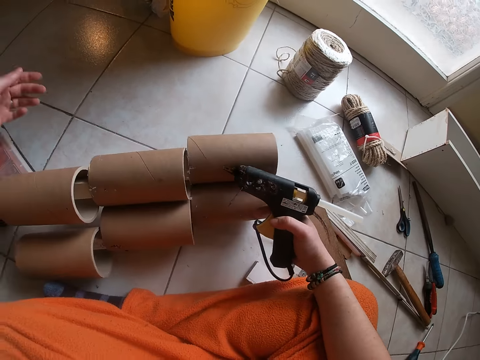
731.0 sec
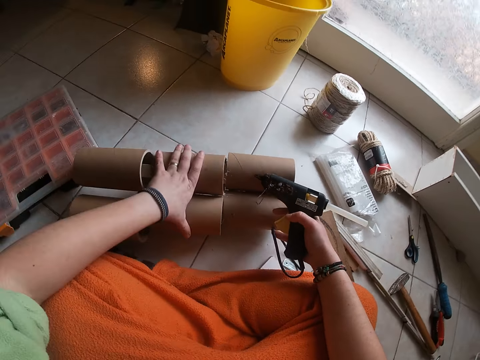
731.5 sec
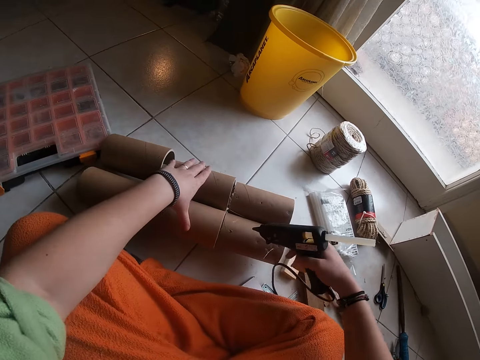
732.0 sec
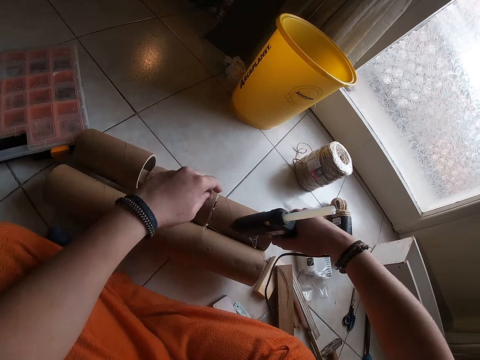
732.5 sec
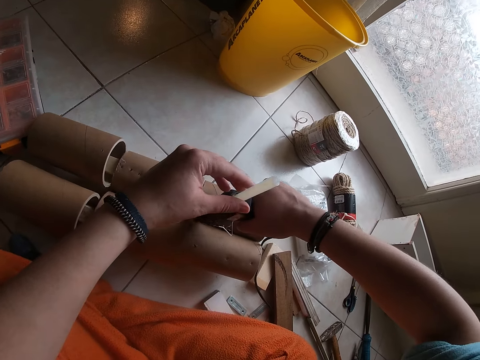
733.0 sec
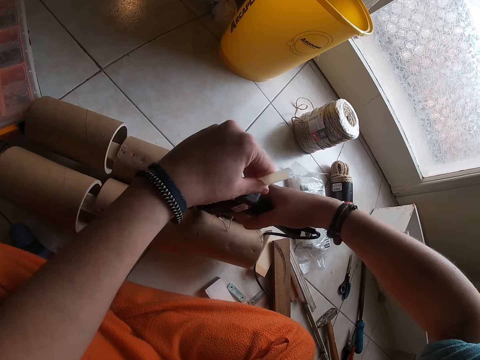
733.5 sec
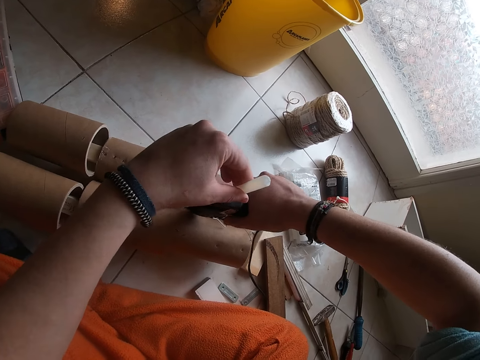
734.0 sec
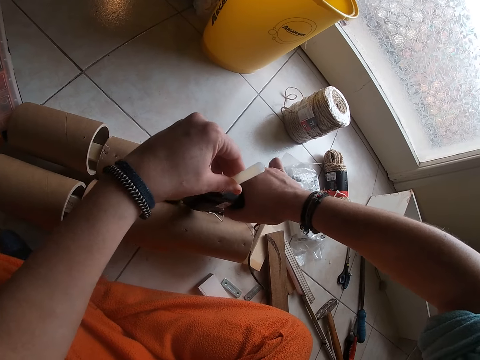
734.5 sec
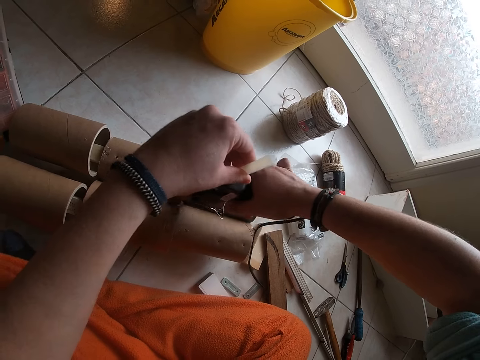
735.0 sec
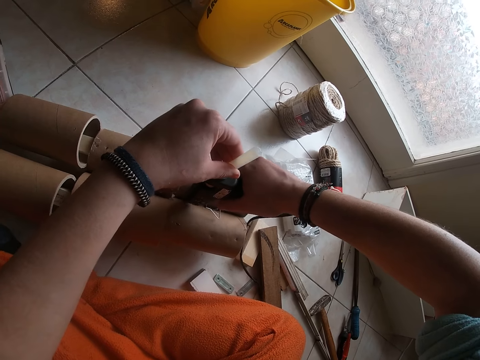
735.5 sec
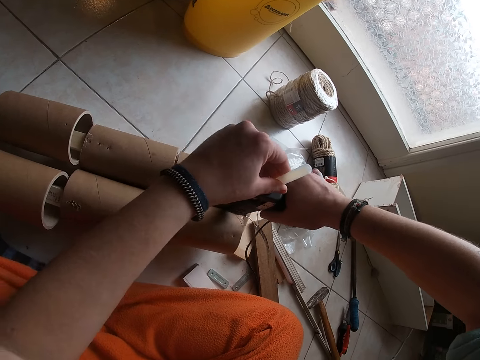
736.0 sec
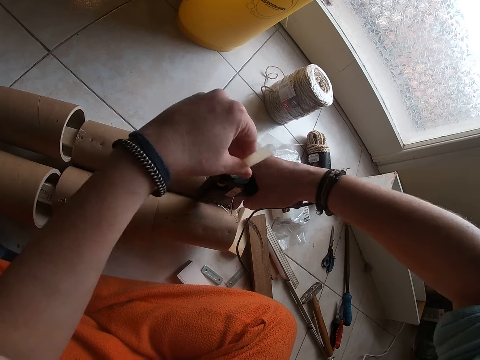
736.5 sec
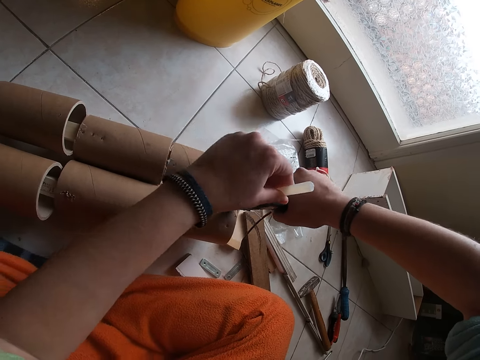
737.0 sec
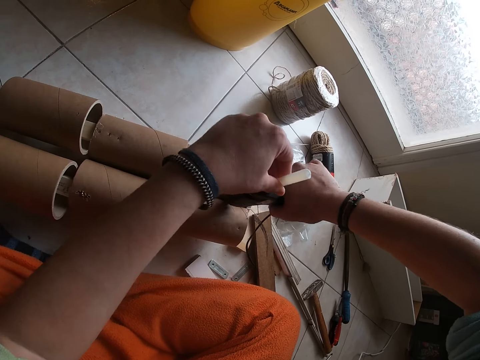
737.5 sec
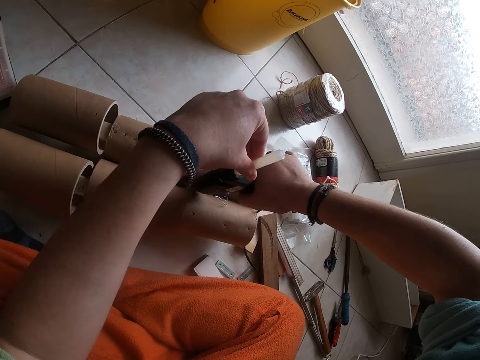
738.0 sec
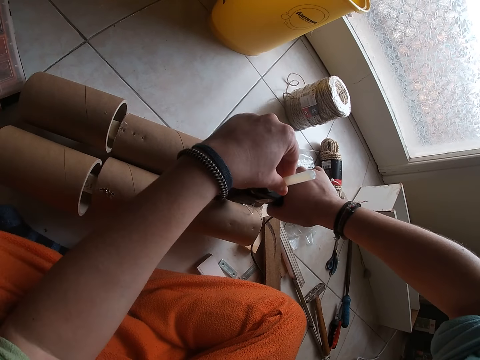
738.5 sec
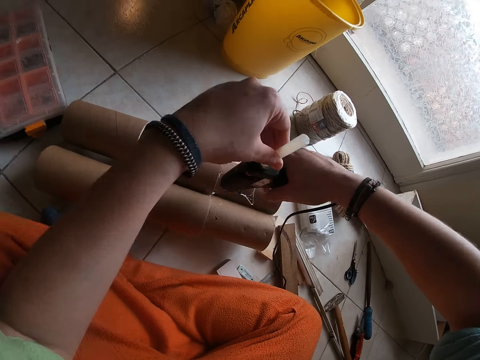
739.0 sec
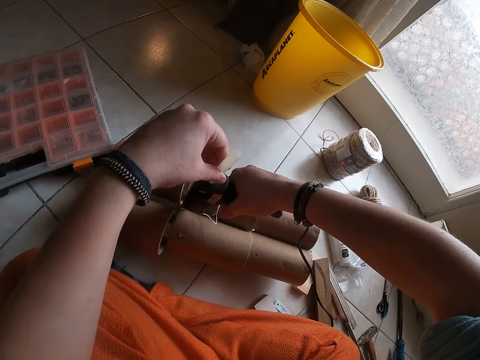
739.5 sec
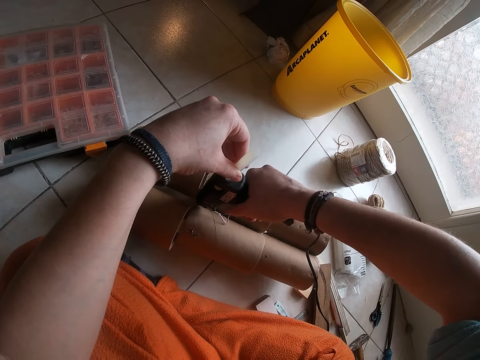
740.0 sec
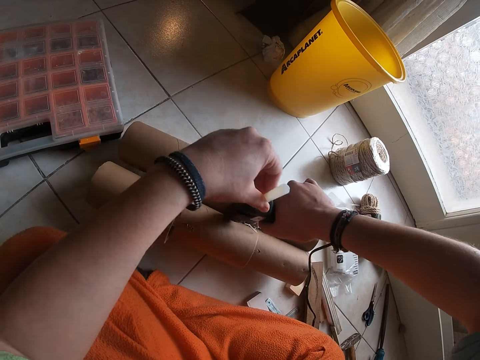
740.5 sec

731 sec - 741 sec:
The camera wearer flips the cylindrical figures with his left hand. He applies glue on the cylindrical figure with the glue gun in his right hand.

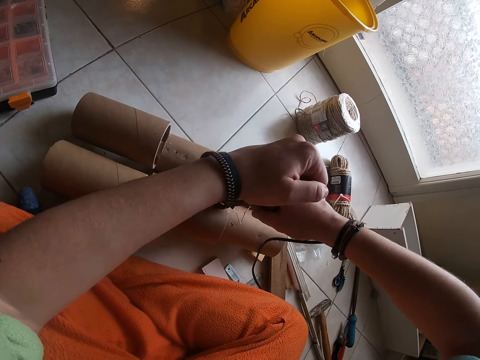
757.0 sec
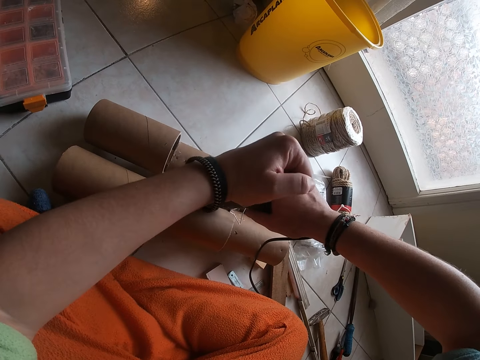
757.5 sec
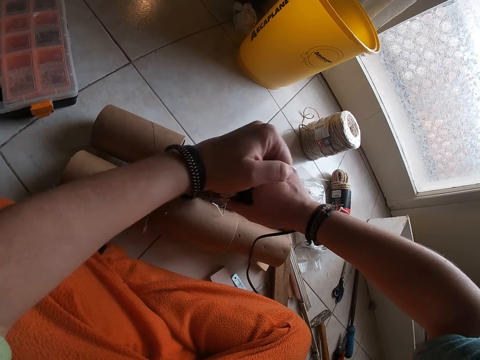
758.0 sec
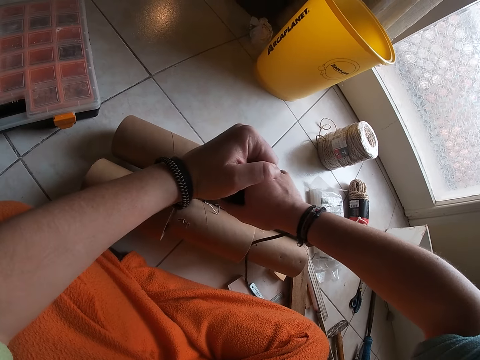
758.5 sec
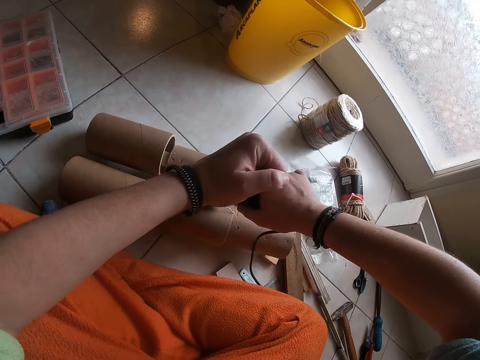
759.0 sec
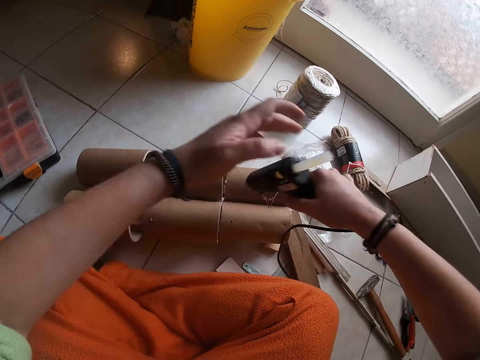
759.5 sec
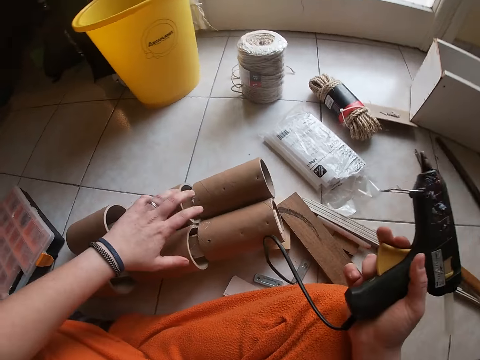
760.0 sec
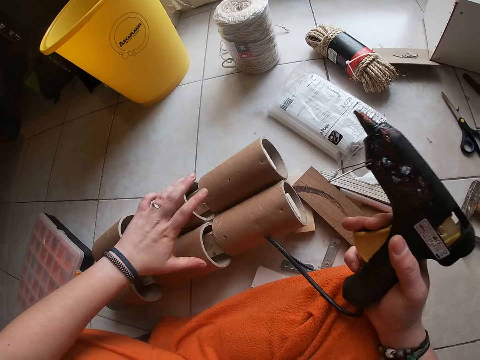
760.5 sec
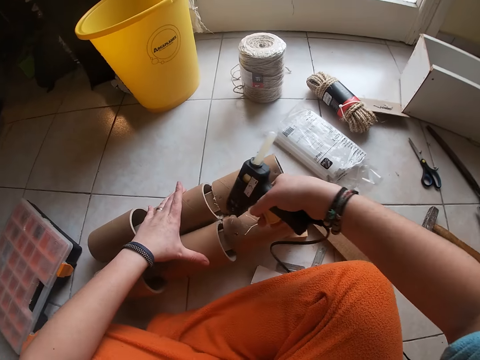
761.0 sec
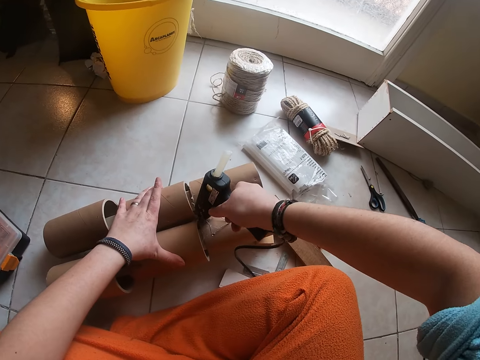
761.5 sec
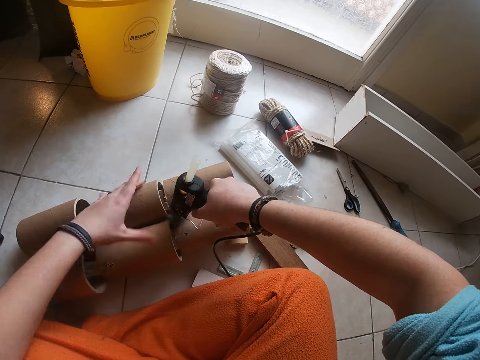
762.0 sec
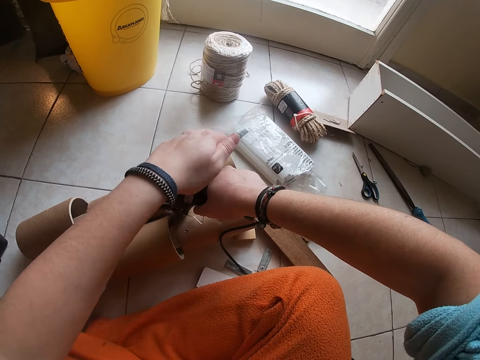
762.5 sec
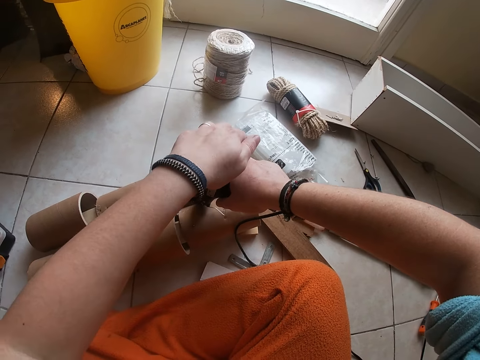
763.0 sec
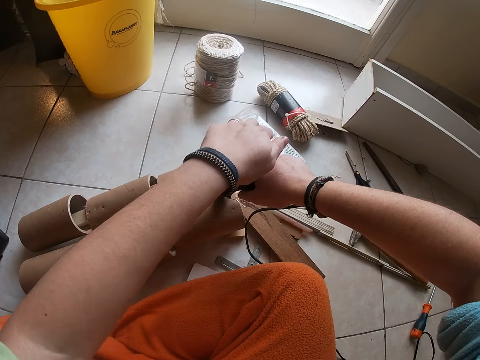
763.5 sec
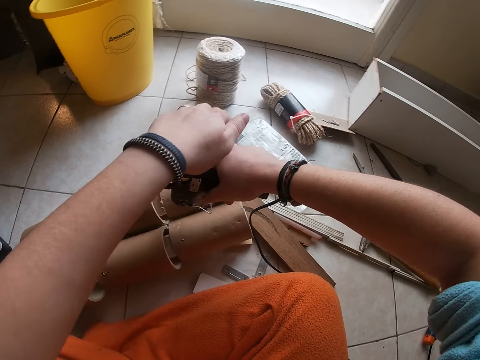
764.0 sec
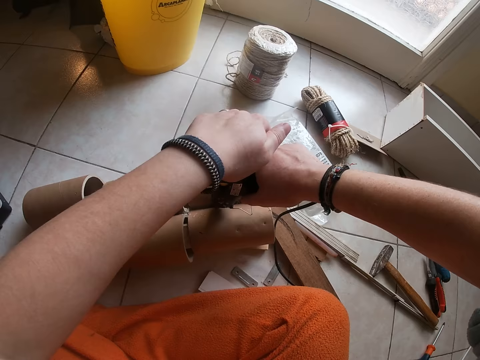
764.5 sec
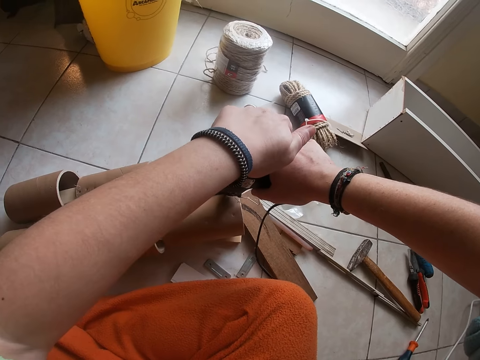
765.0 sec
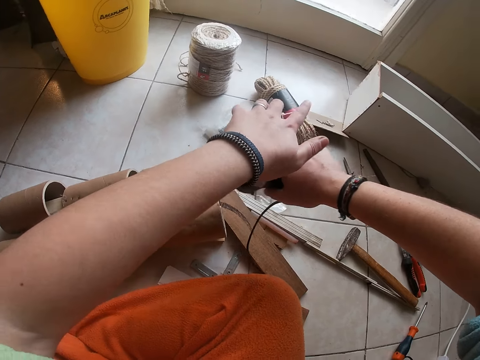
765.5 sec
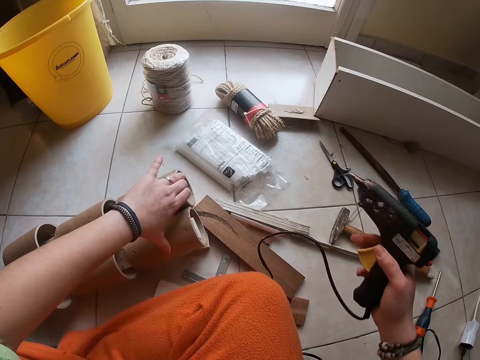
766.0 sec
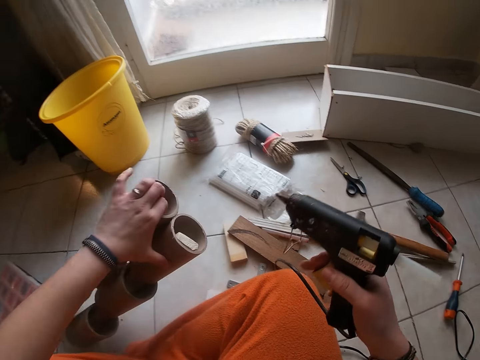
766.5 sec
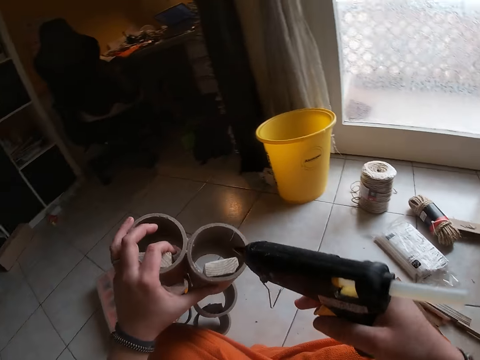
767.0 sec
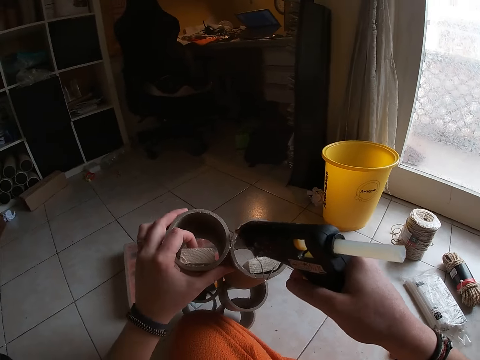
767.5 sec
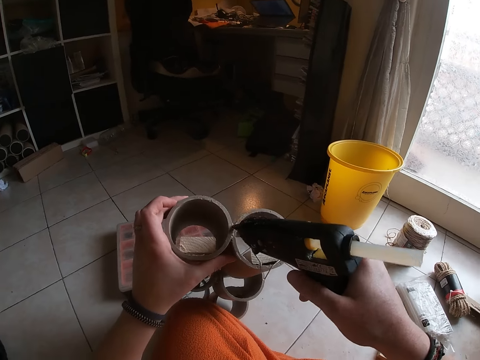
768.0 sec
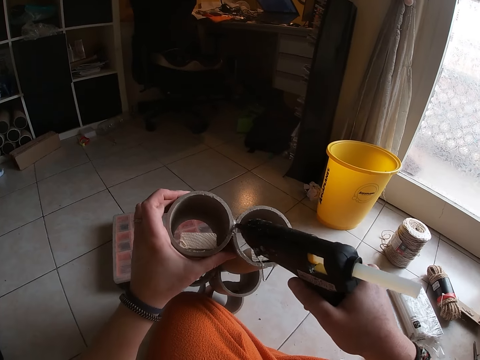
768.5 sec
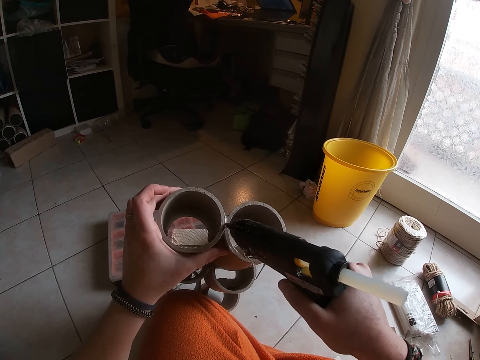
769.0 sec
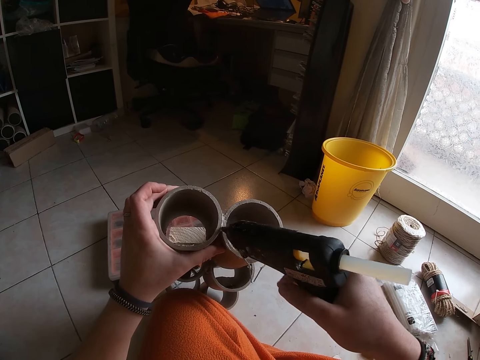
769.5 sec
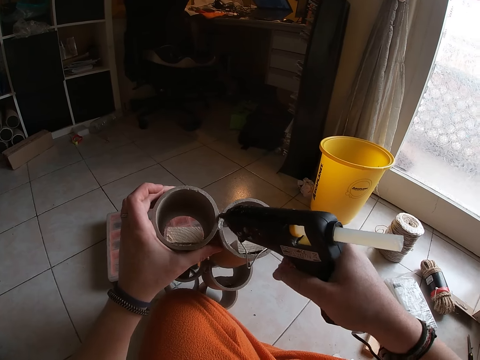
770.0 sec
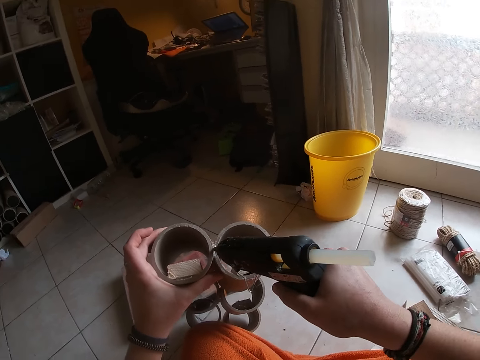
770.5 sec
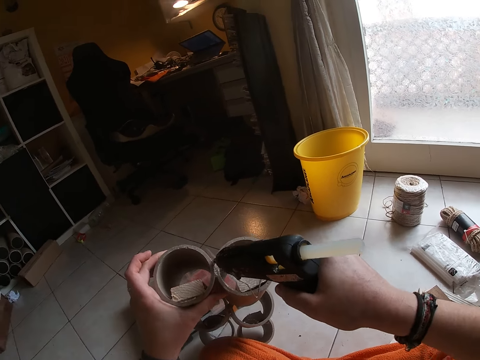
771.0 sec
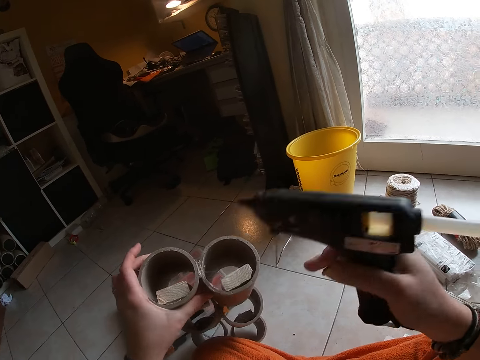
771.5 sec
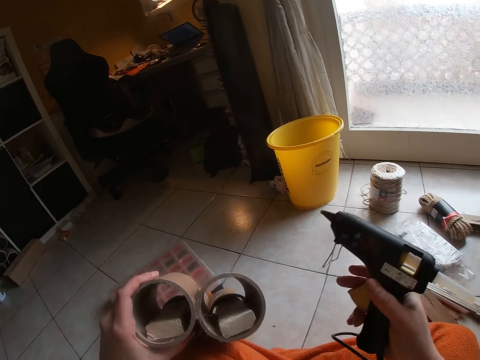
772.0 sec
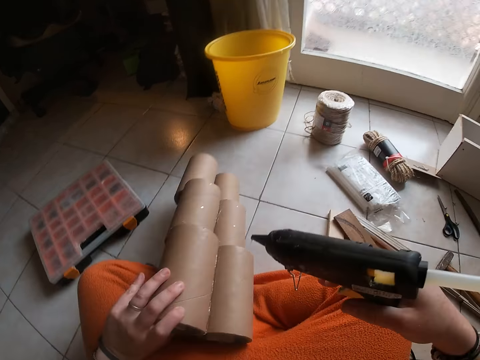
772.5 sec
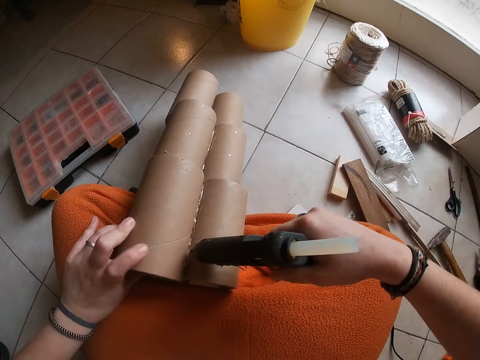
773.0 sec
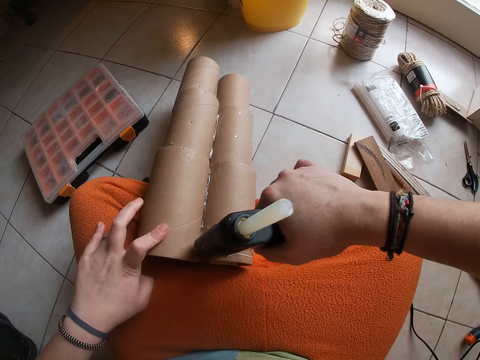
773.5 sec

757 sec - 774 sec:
The camera wearer applies glue on the cylindrical figure with both hands. He flips the cylindrical figures with his left hand. He applies glue on the cylindrical figure with the glue gun in his right hand.
